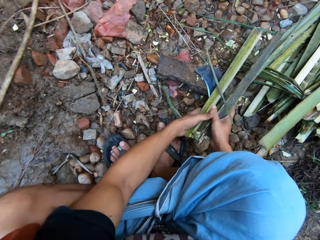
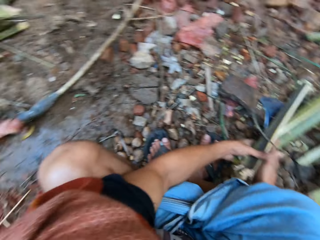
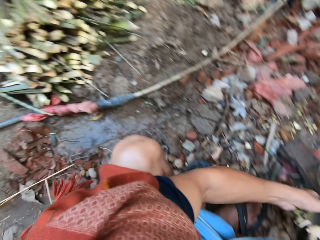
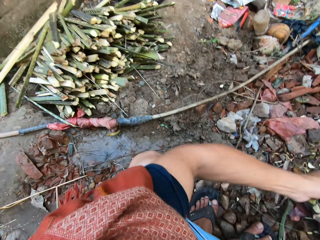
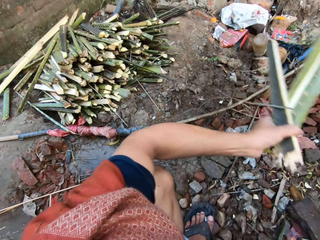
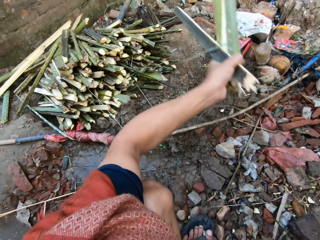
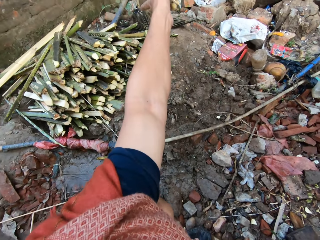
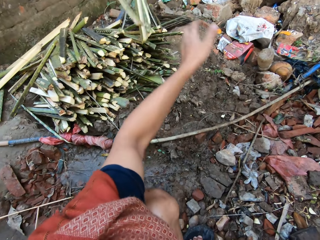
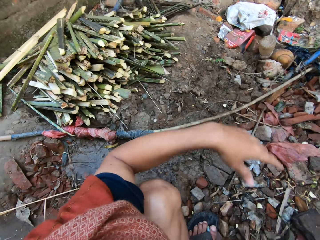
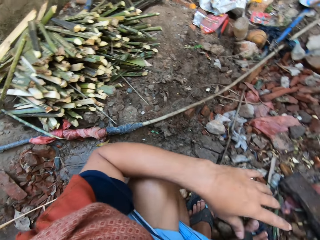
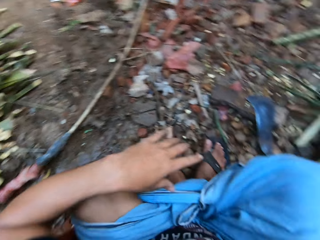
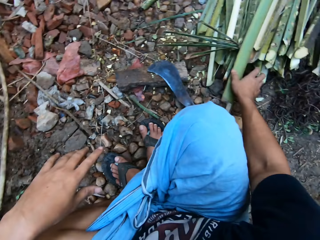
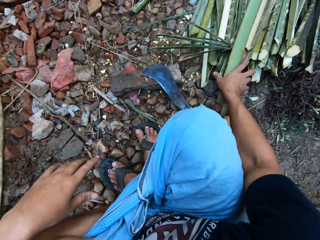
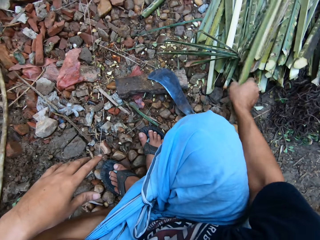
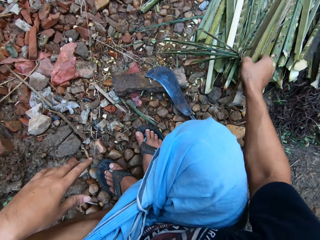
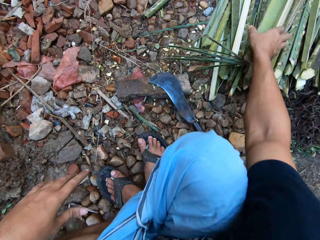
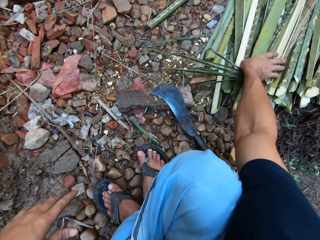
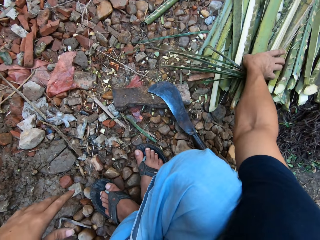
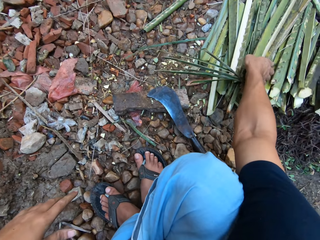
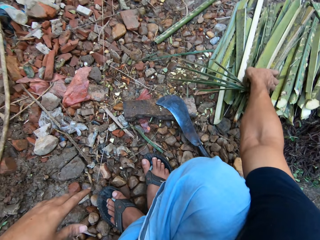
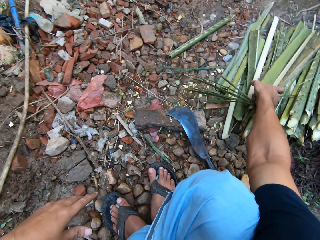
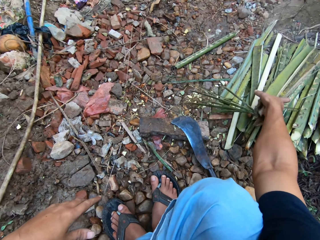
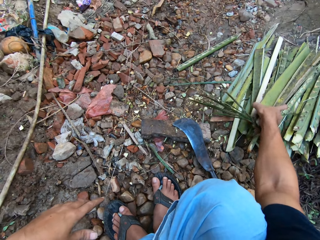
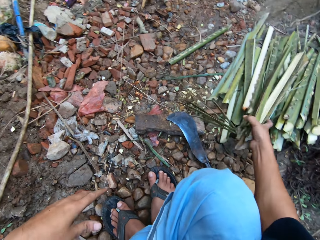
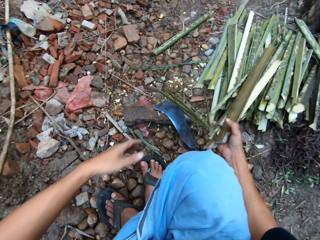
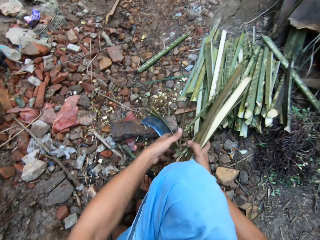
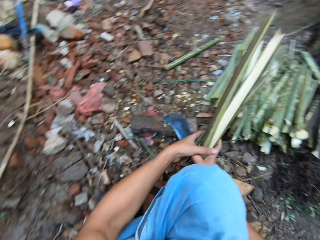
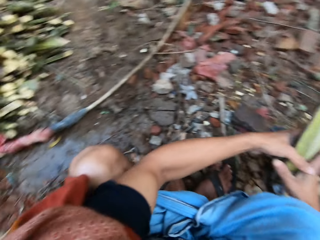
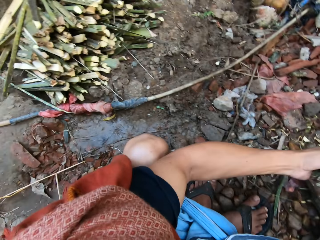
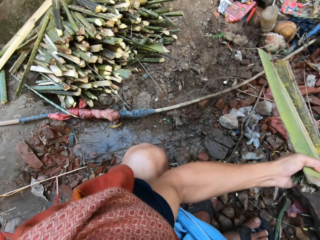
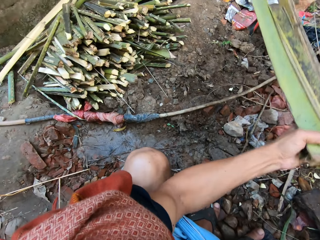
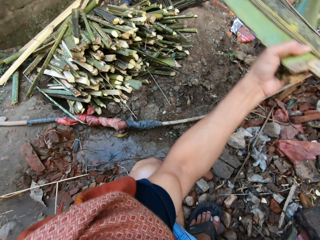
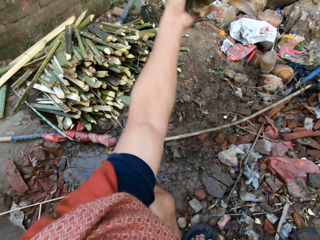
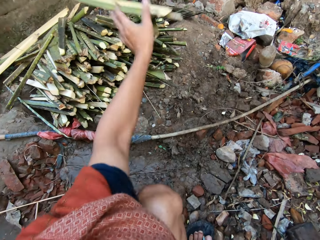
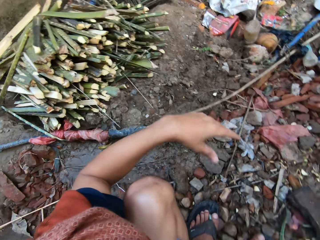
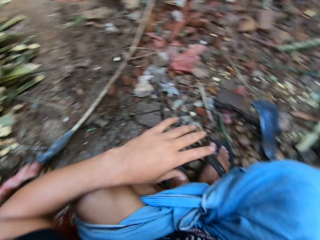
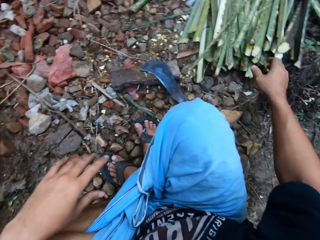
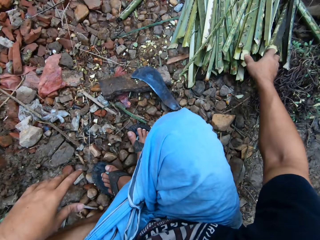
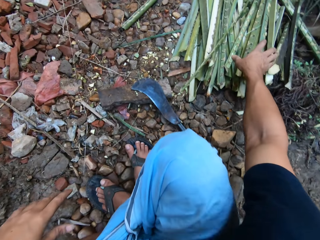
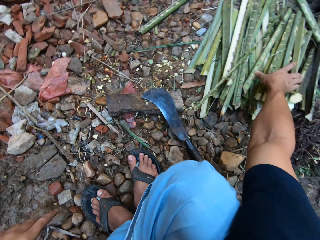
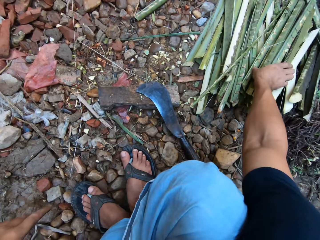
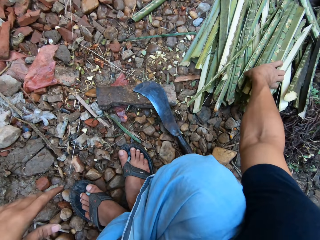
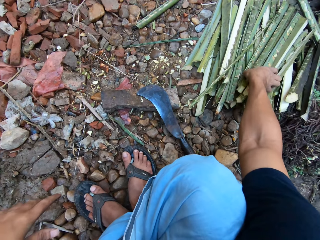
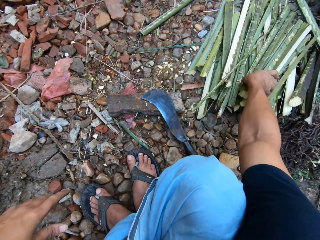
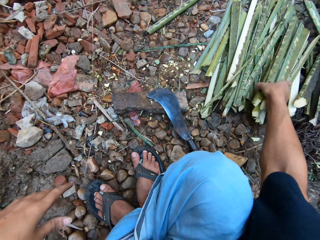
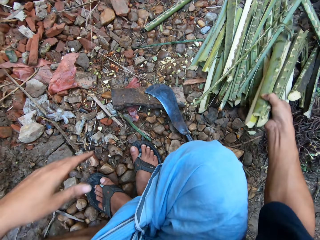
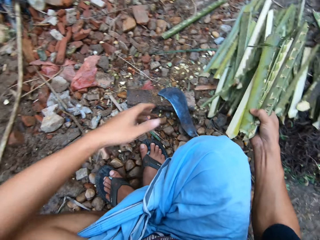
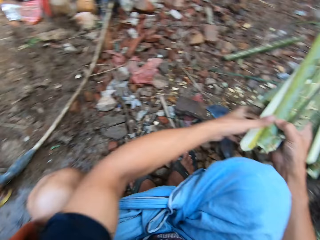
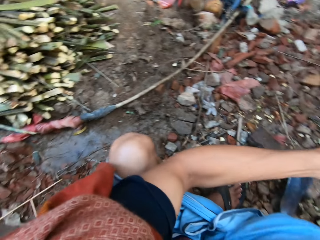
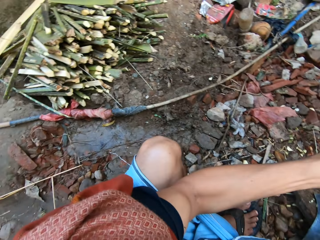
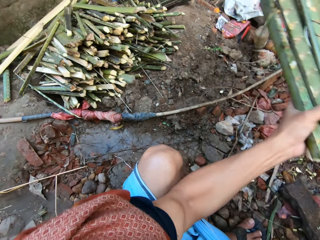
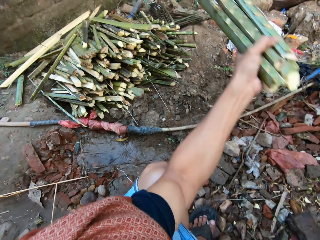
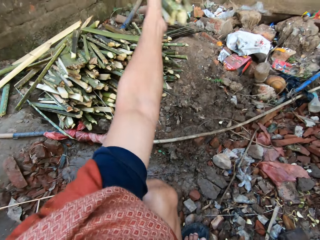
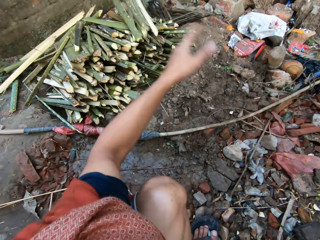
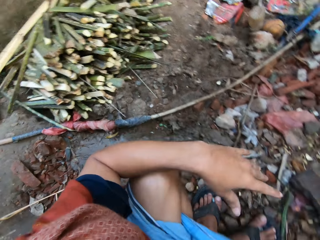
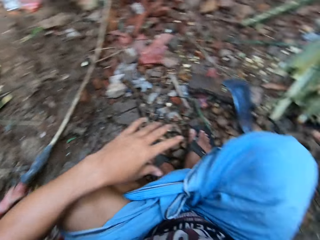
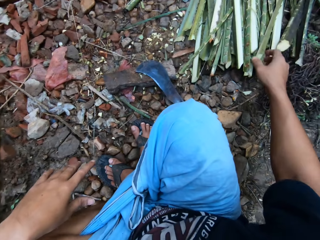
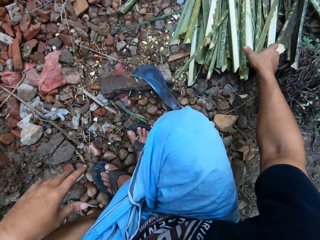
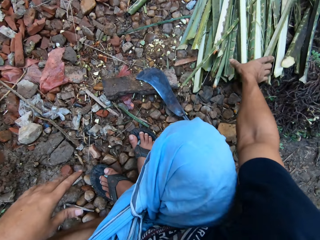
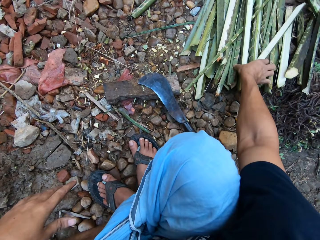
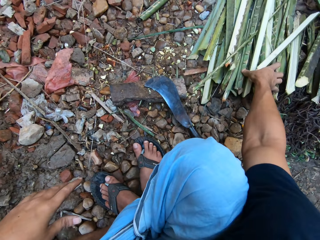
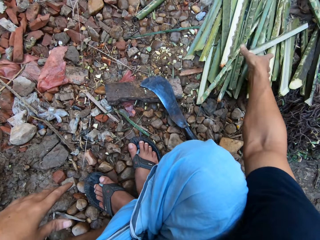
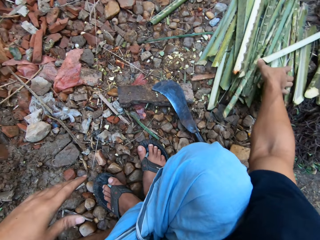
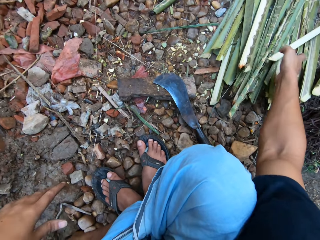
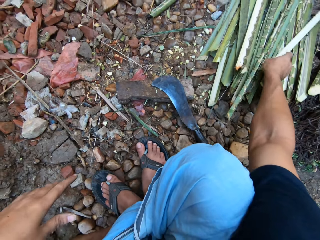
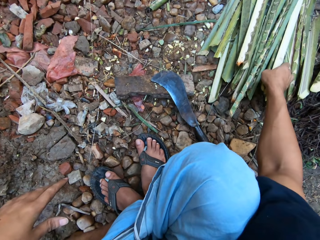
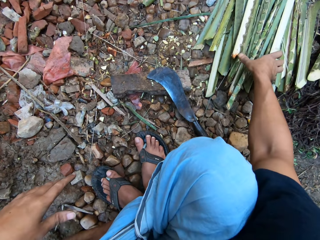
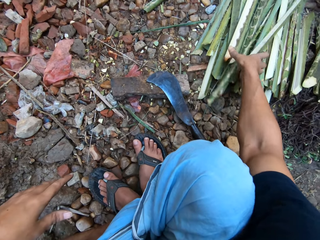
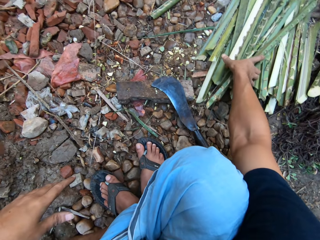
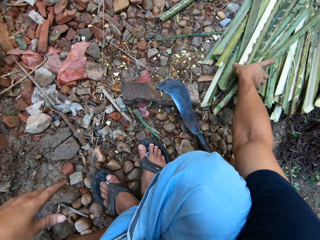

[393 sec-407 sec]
The camera wearer takes a bamboo stick from the ground with his left hand. He places the bamboo stick in his right hand with his left hand. He throws the bamboo sticks in his left hand on the stack of bamboo sticks. He takes a bamboo stick from the stack of bamboo sticks with his right hand. He places the bamboo stick on the stack of bamboo sticks with his right hand. He takes some bamboo sticks from the stack of bamboo sticks with his right hand. He places his left hand on the bamboo sticks in his right hand. He throws the bamboo sticks in his left hand on the stack of bamboo sticks. He takes some bamboo sticks from the stack of bamboo sticks with his right hand. He places his left hand on the bamboo sticks in his right hand. He throws the bamboo sticks in his left hand on the stack of bamboo sticks. He takes some bamboo sticks from the stack of bamboo sticks with his right hand.

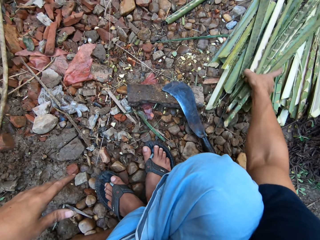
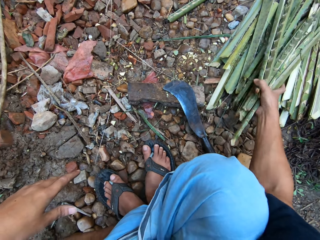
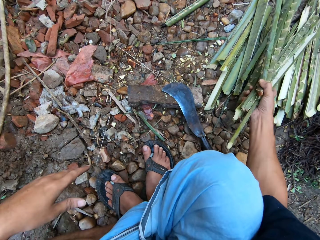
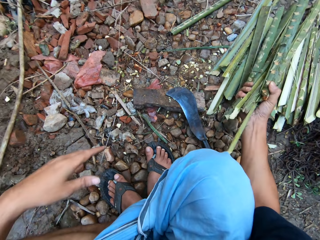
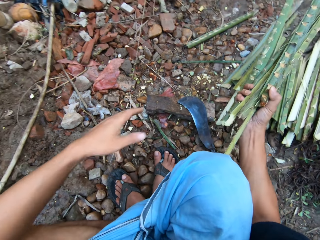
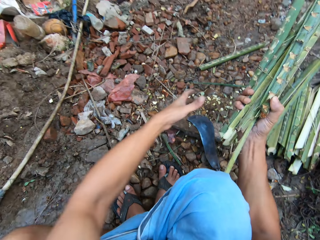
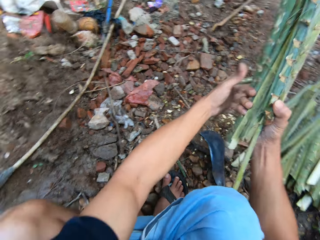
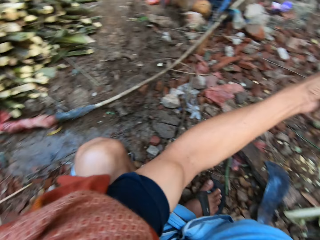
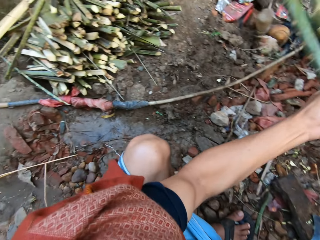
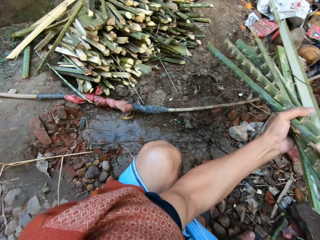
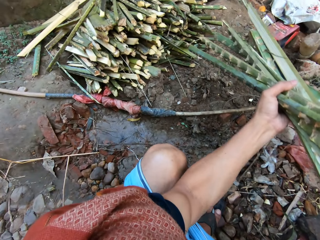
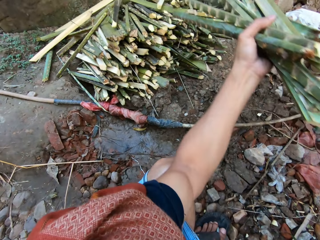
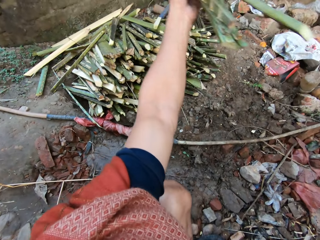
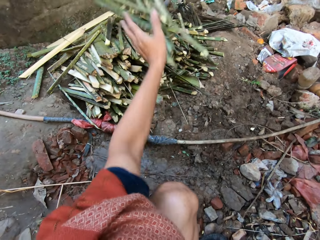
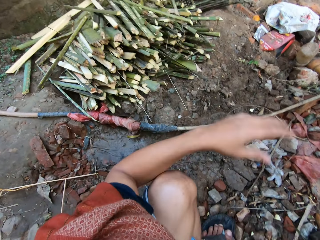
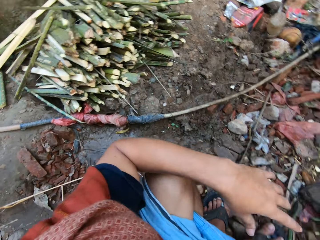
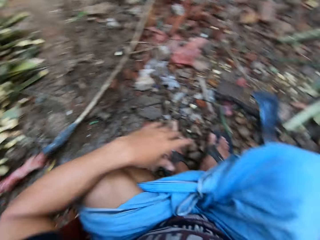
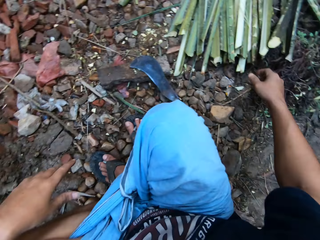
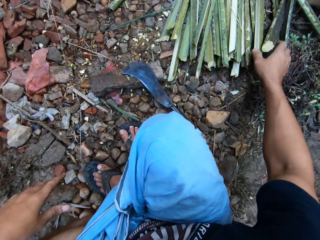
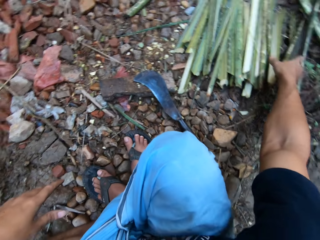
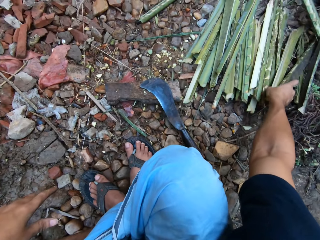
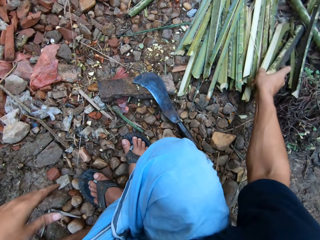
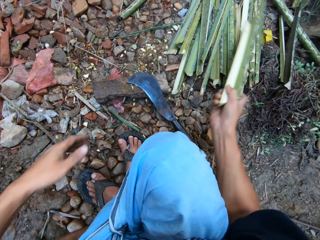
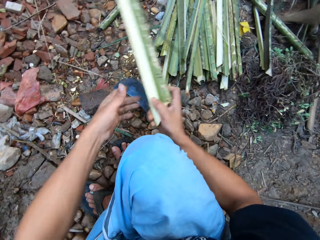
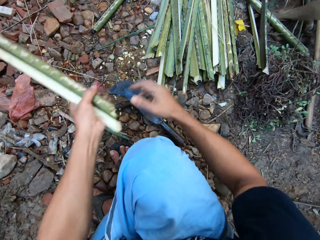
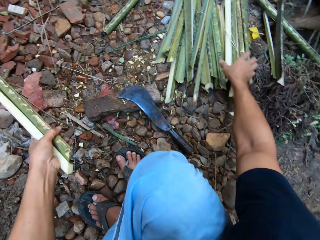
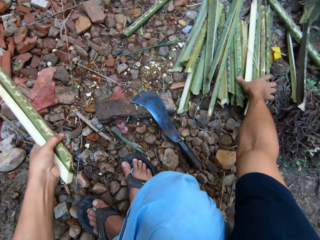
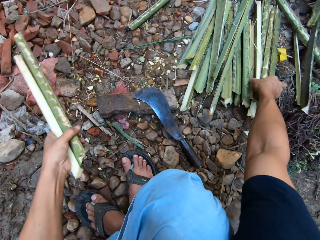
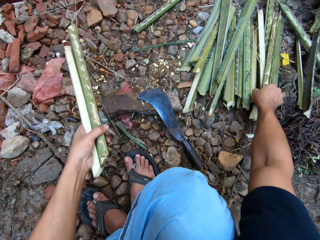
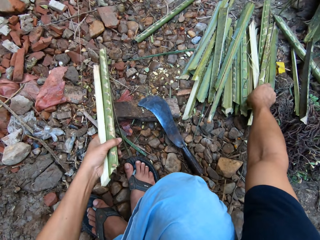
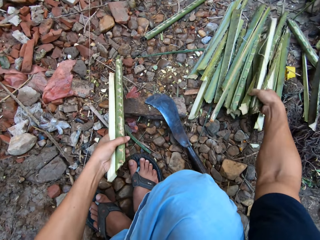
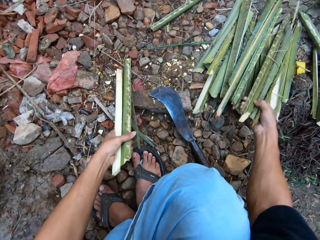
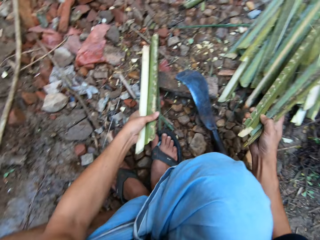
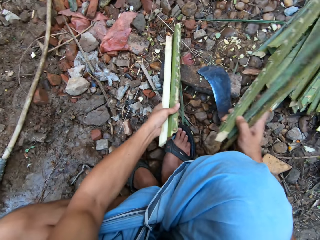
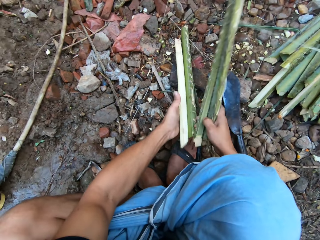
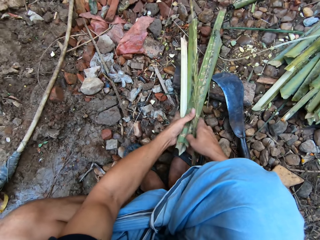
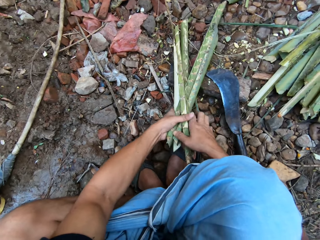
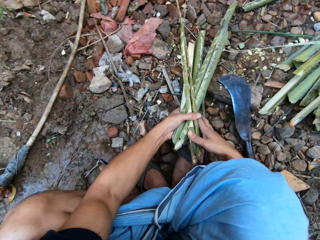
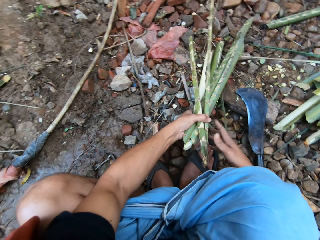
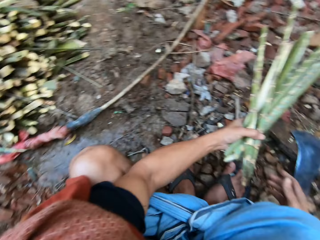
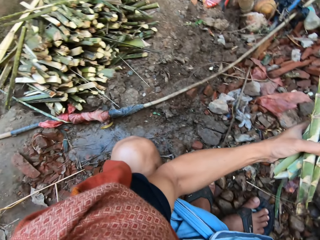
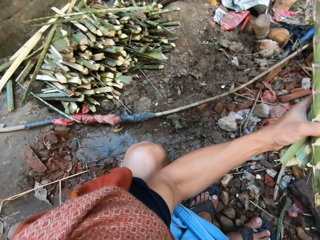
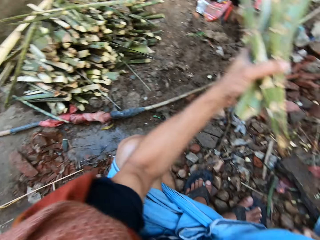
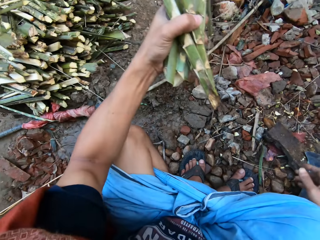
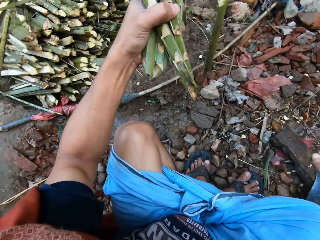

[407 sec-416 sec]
The camera wearer places his left hand on the bamboo sticks in his right hand. He throws the bamboo sticks in his left hand on the stack of bamboo sticks. He takes some bamboo sticks from the stack of bamboo sticks with his right hand. He places the bamboo sticks in his left hand with his right hand. He takes some bamboo sticks from the stack of bamboo sticks with his right hand. He places the bamboo sticks in his left hand with his right hand.
